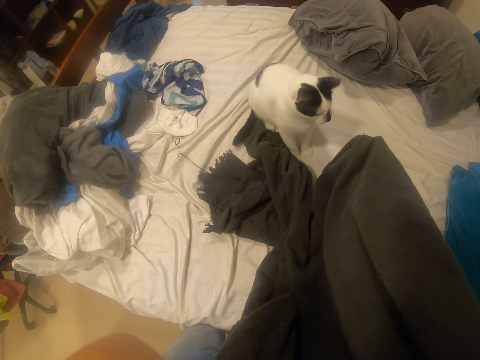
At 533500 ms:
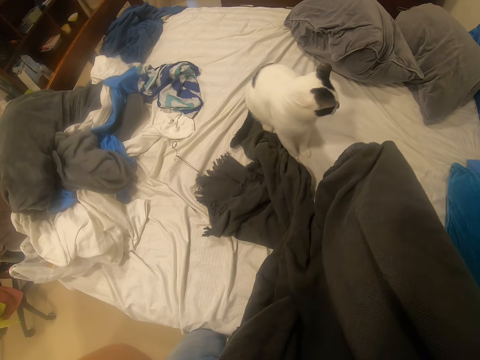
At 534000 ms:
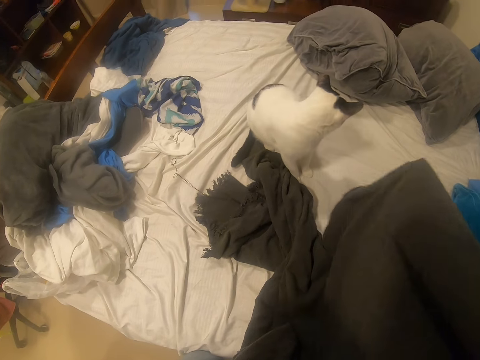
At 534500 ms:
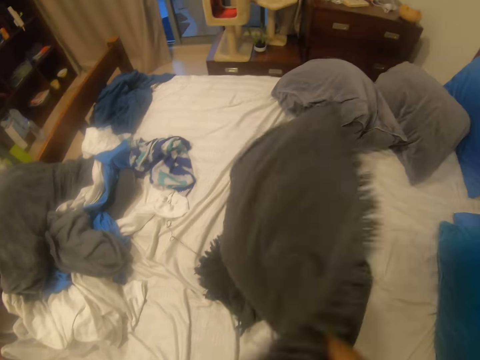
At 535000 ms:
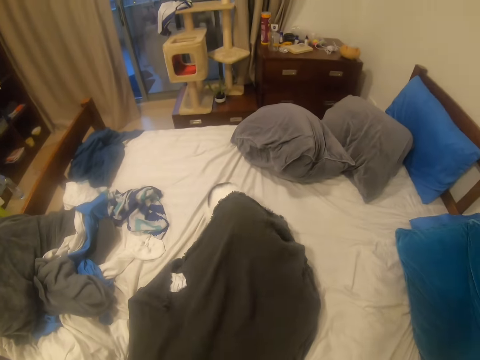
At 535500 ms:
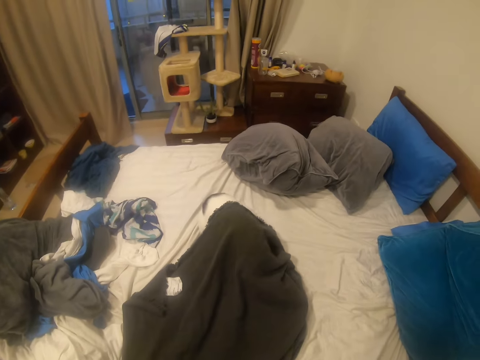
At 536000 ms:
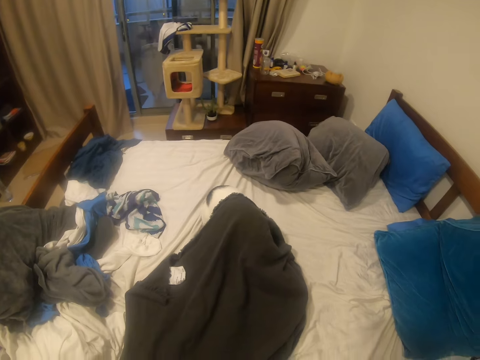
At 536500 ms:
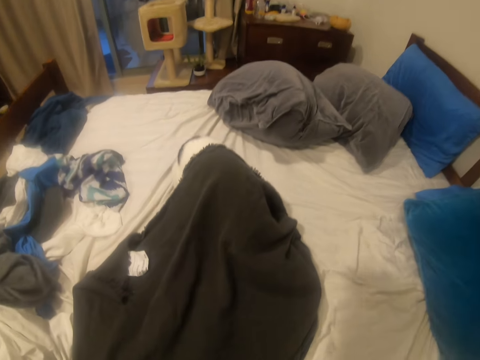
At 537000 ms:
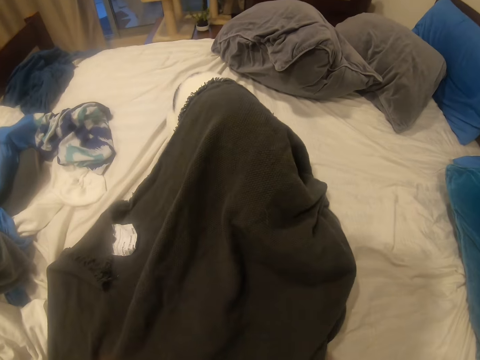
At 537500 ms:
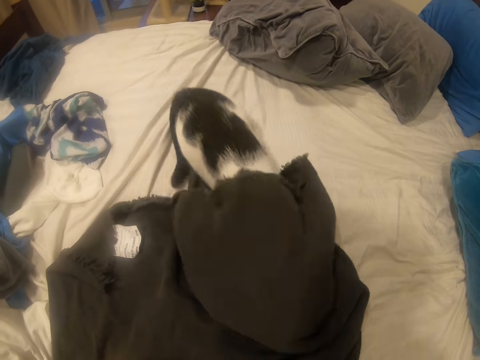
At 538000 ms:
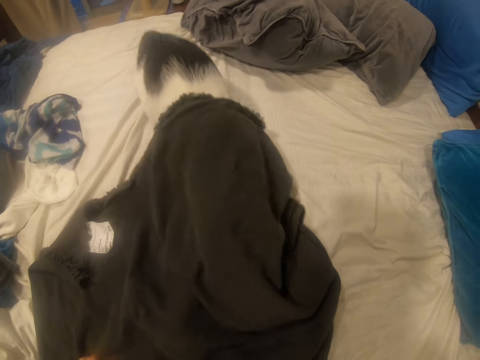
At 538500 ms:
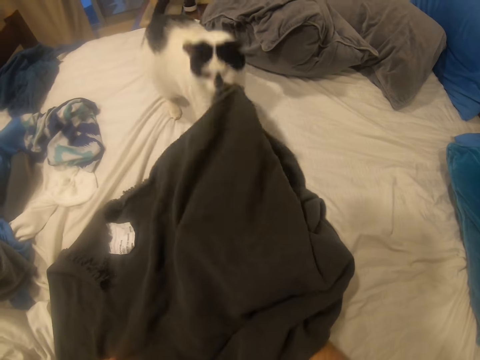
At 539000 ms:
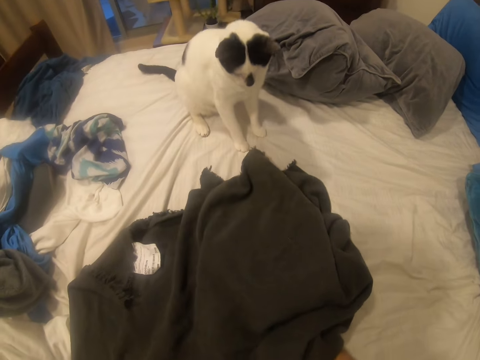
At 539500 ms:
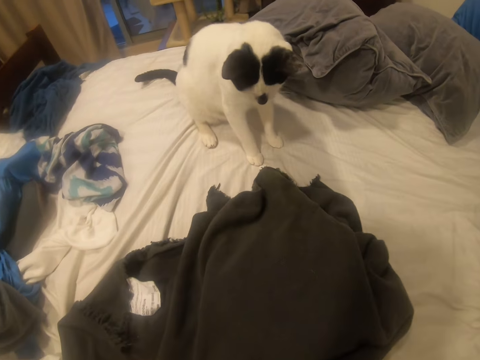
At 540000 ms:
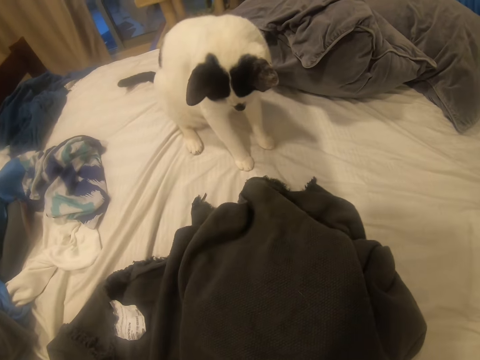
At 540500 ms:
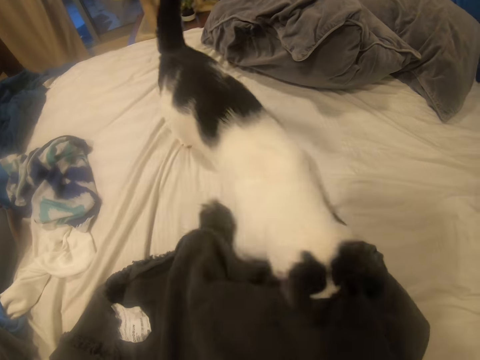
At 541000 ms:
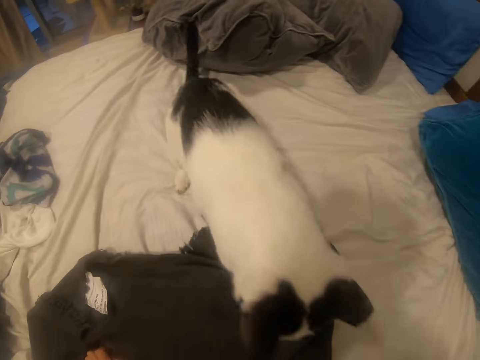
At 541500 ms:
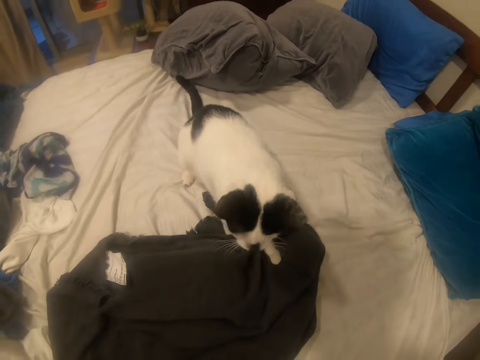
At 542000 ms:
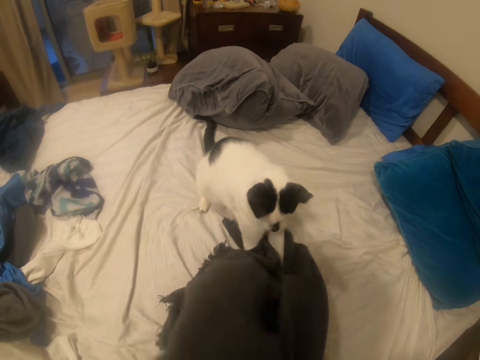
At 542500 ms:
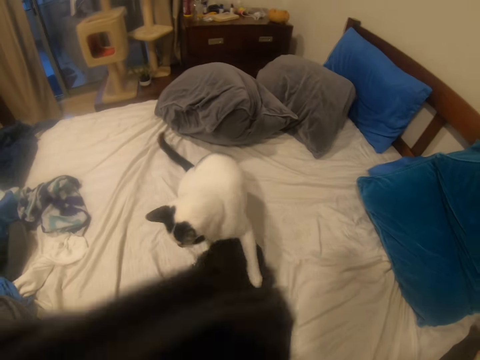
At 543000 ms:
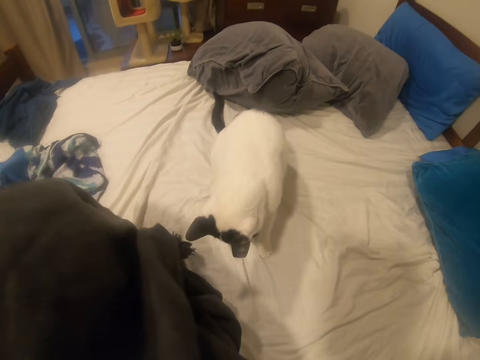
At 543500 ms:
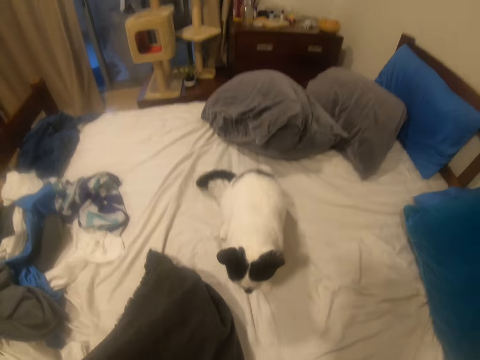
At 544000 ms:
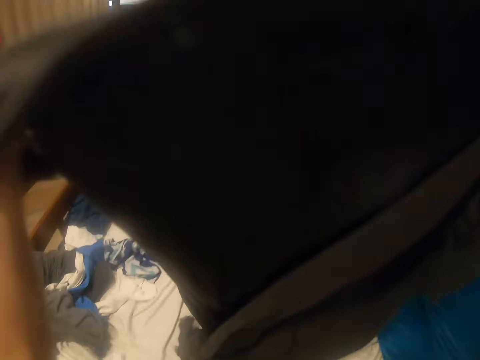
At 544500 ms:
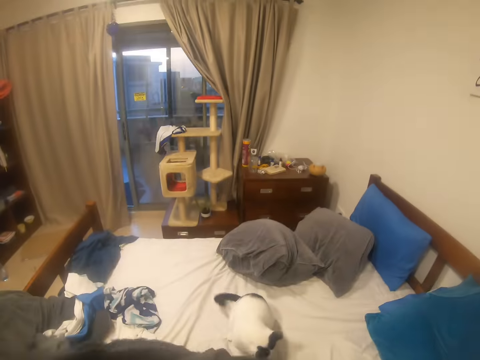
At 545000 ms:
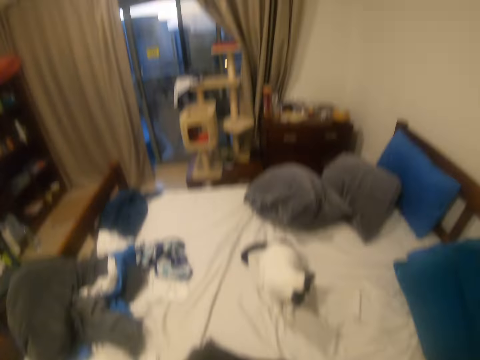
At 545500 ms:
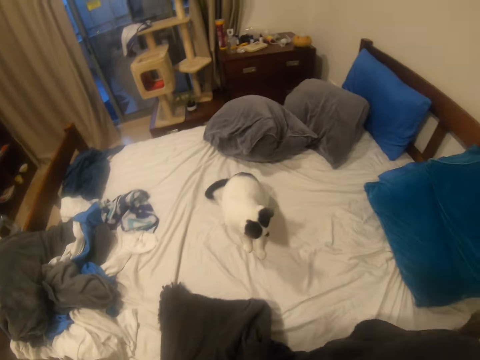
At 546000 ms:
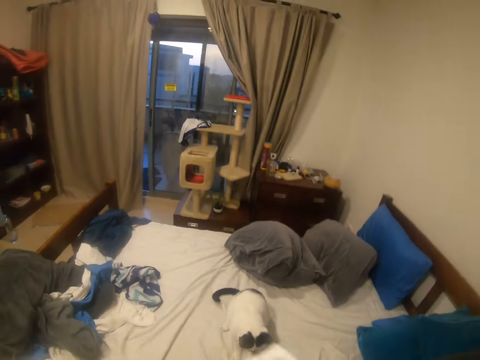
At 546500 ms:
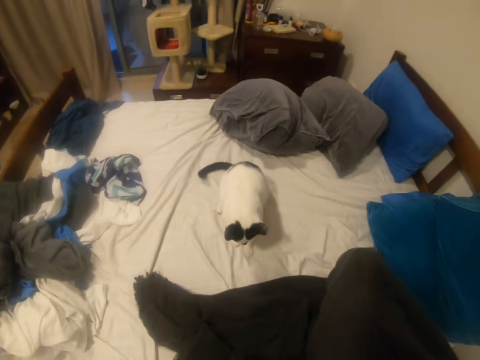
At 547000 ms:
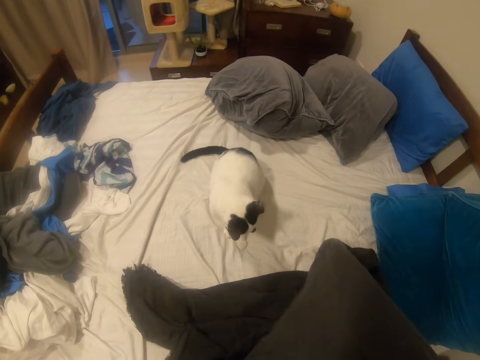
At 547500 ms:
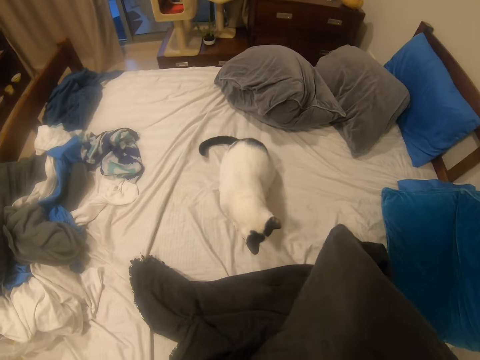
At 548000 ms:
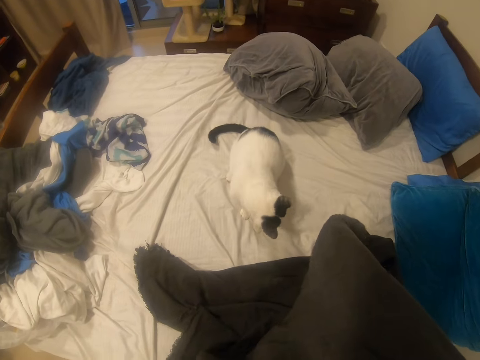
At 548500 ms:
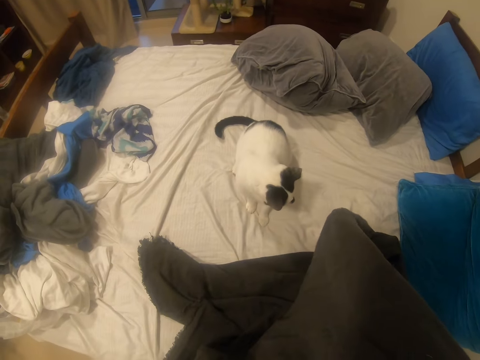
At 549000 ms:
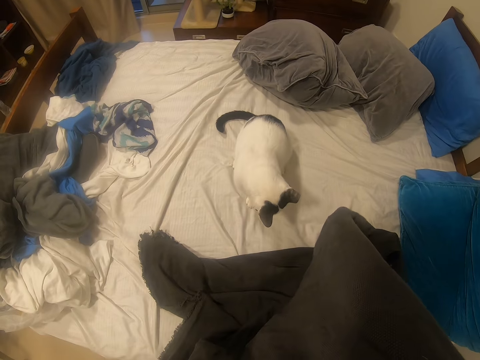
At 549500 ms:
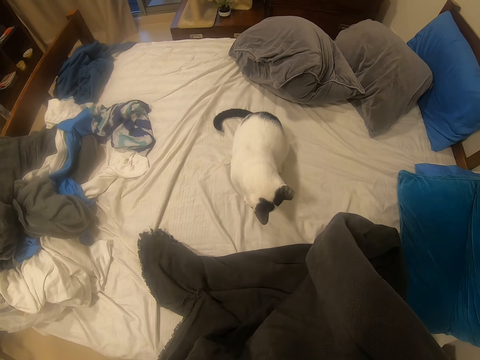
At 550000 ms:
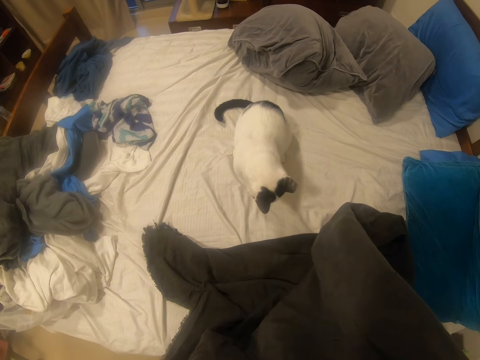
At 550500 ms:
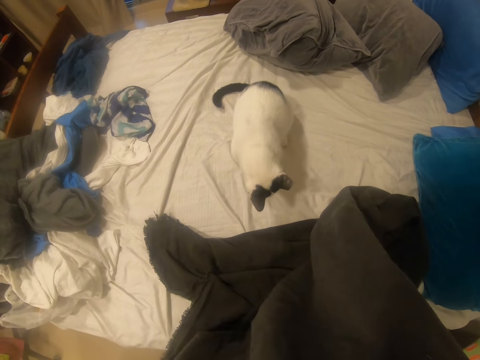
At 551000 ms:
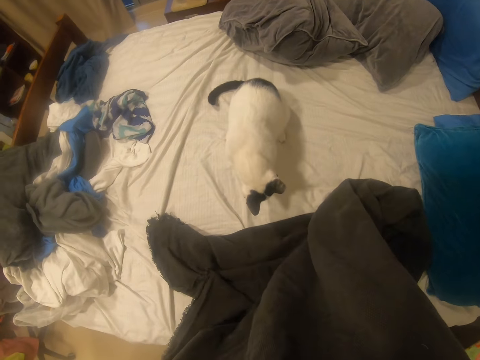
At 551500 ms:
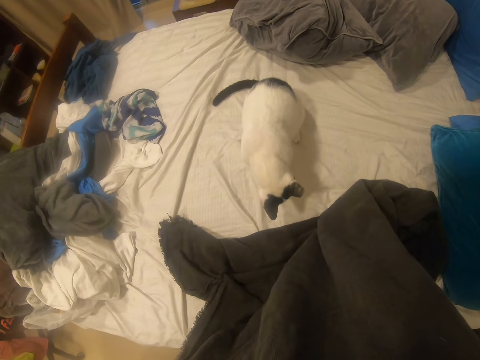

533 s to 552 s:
The camera wearer covers the cat with a cloth. They play with the cat. They hold the cloth.

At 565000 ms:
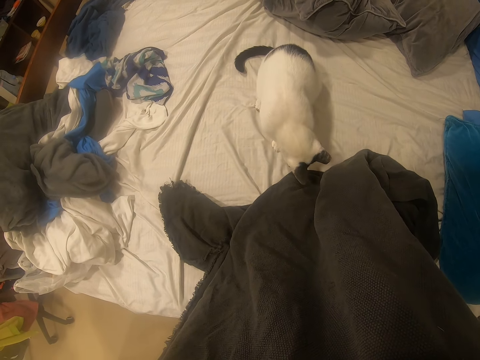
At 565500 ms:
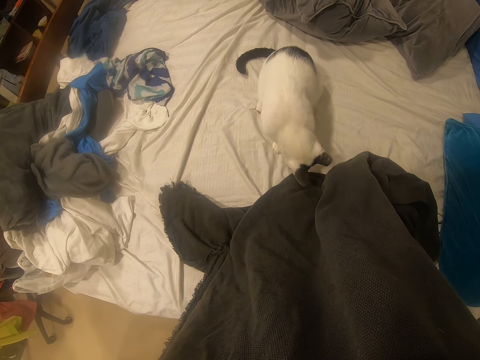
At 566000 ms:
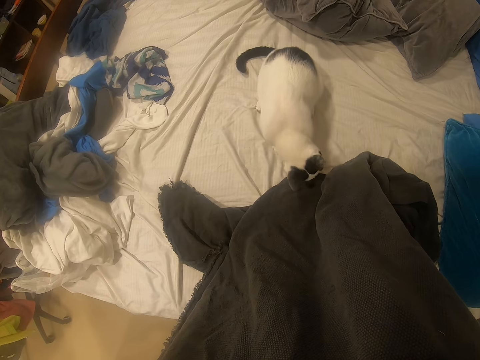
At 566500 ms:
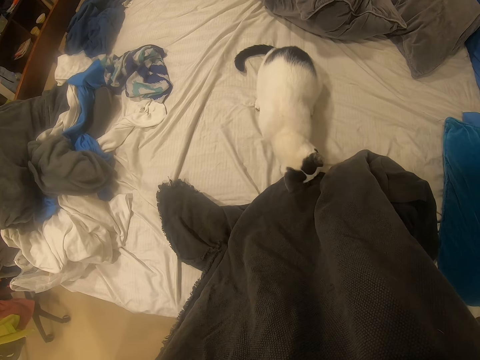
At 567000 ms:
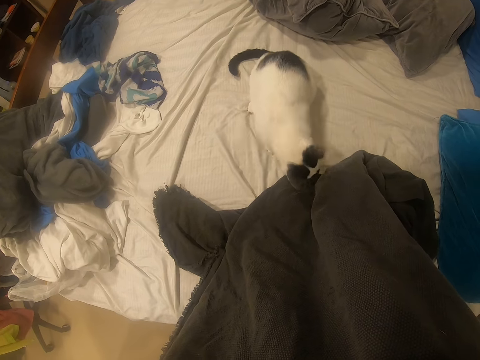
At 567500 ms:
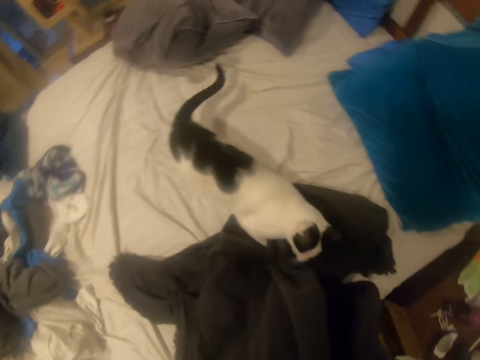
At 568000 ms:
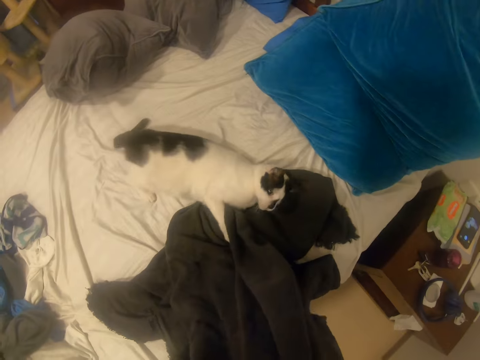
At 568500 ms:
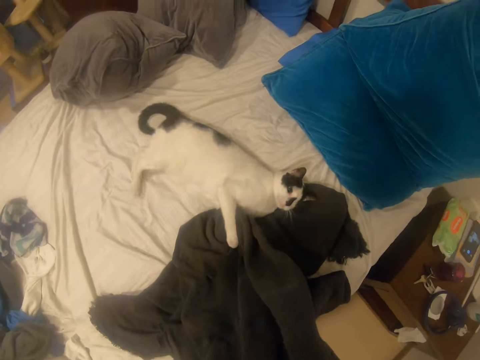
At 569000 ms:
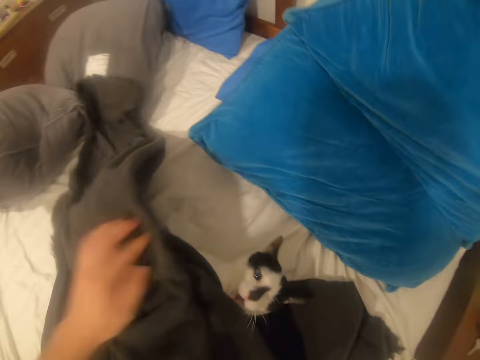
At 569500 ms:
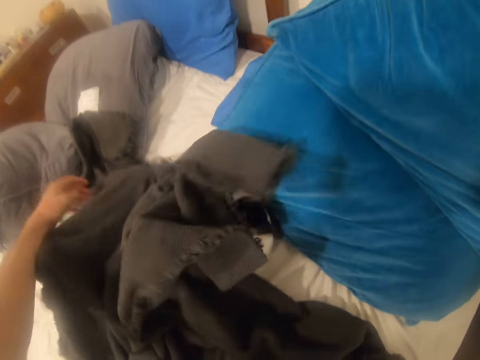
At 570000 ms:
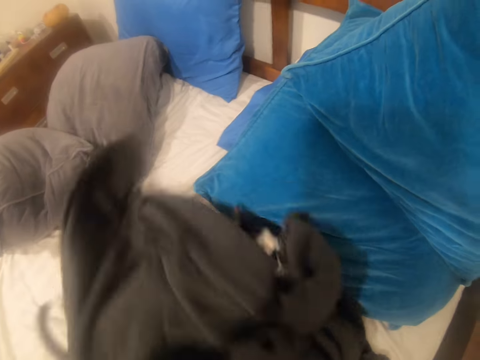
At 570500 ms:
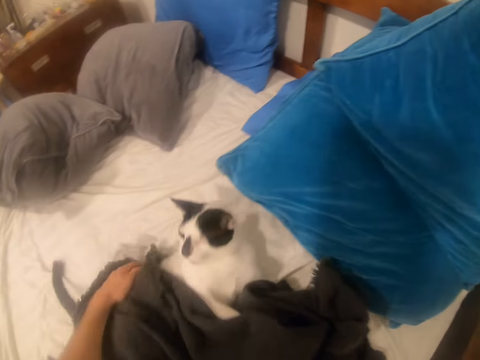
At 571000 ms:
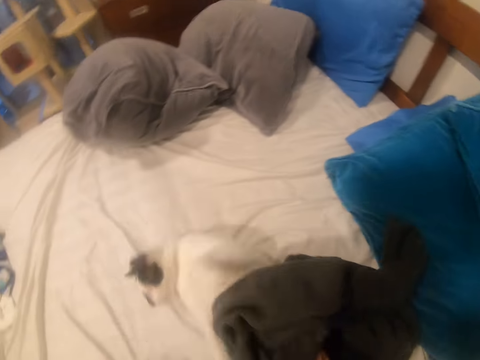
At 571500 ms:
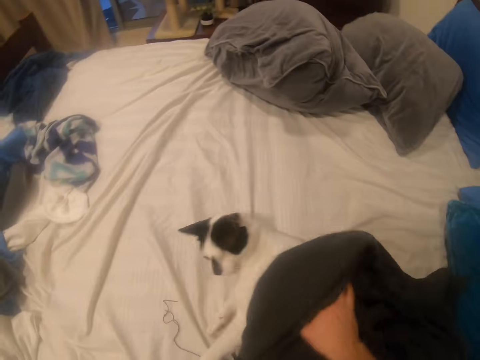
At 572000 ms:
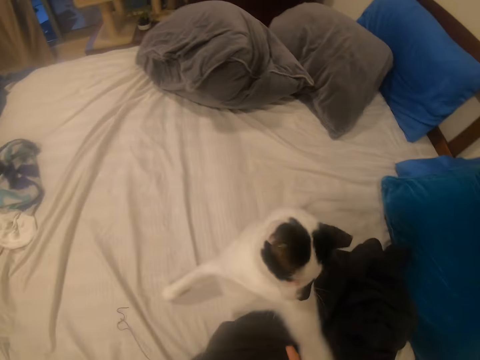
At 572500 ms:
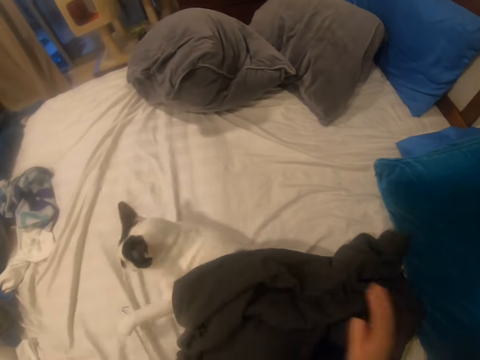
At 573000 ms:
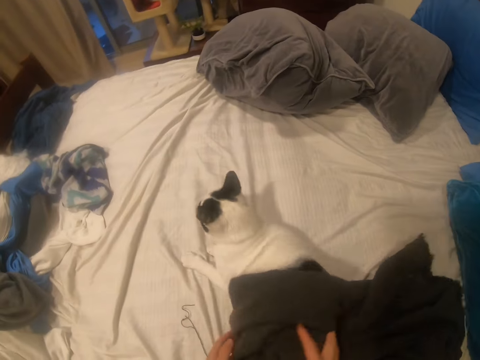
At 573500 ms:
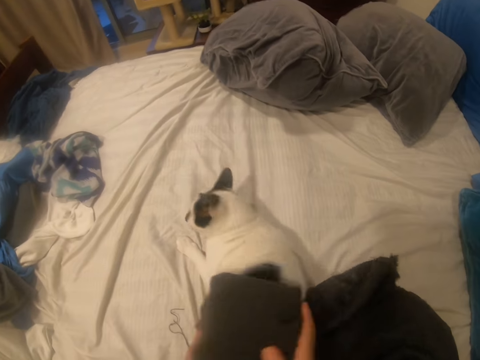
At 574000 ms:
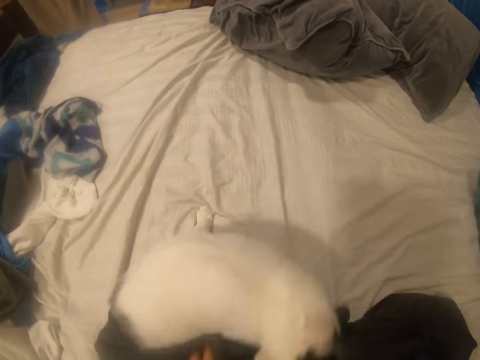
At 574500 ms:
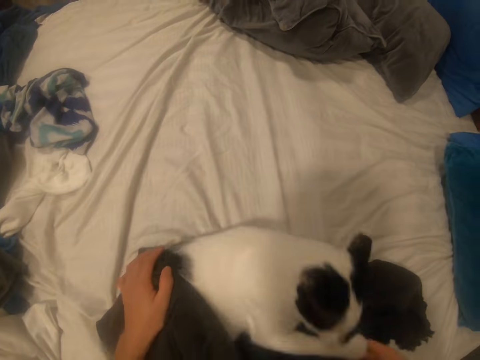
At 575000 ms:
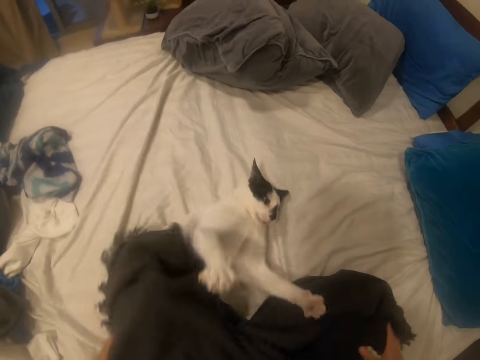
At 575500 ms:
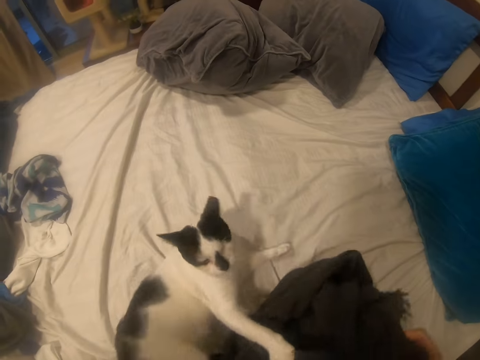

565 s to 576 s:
The camera wearer puts the blanket over the cat. They play with the cat on the bed.
